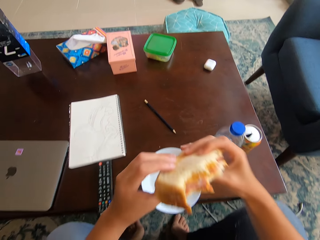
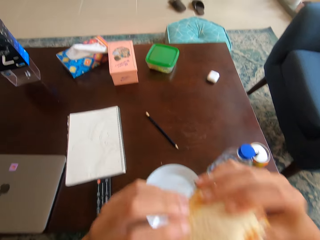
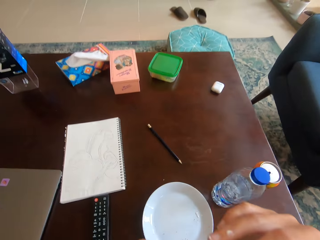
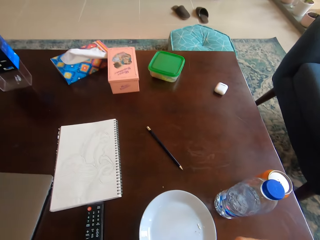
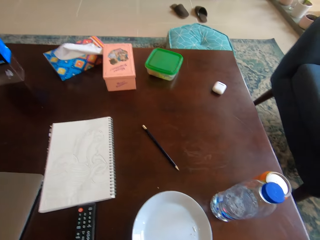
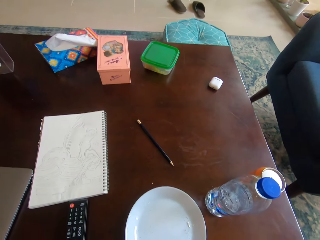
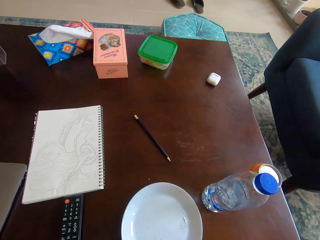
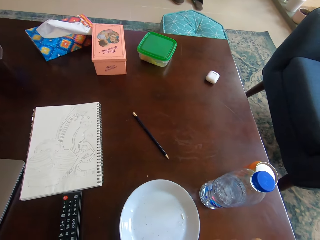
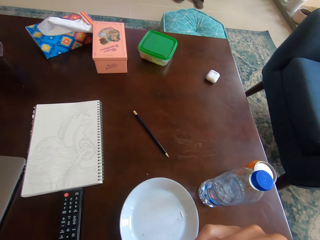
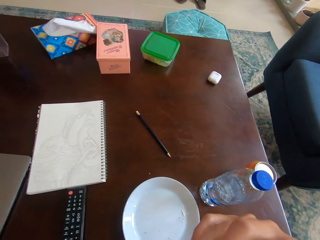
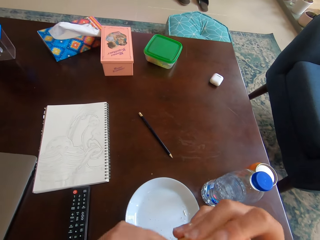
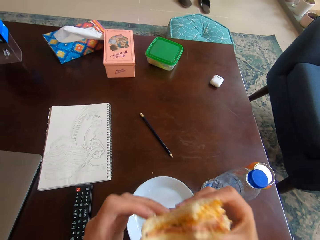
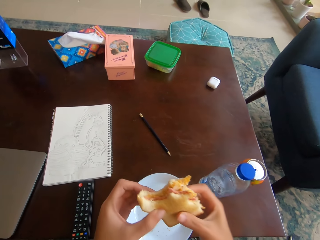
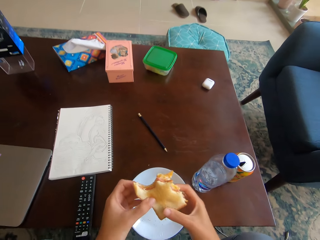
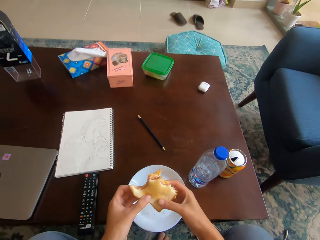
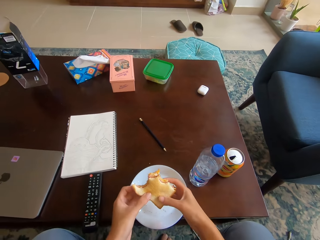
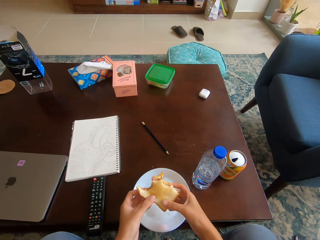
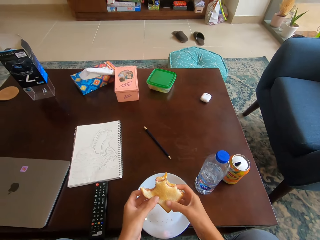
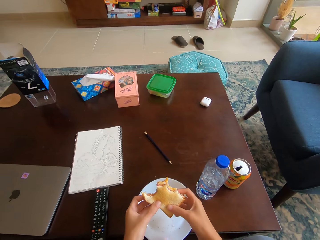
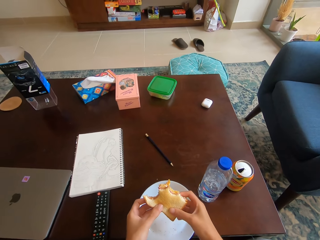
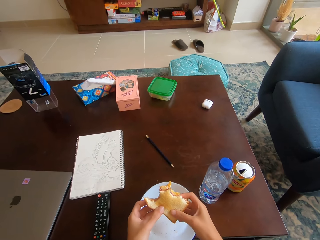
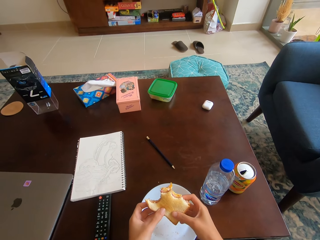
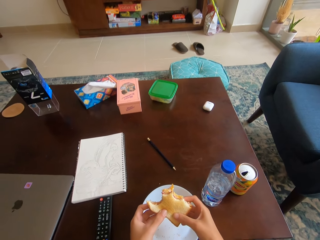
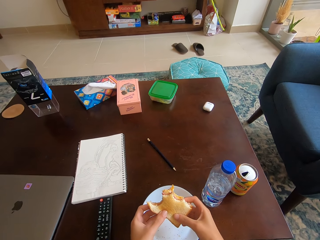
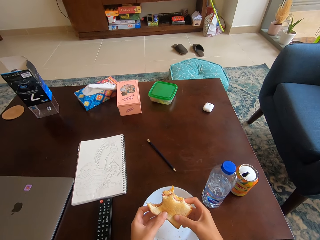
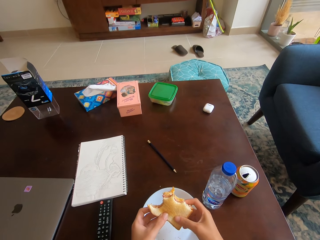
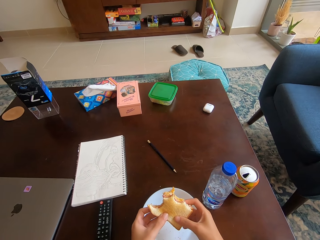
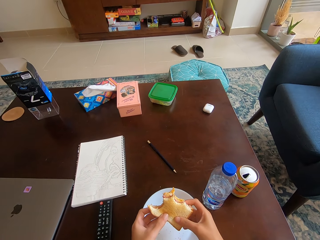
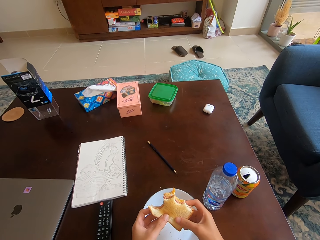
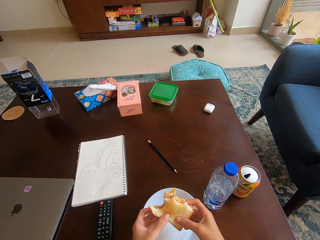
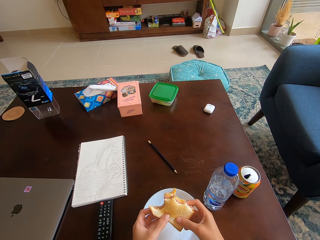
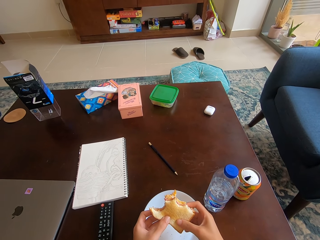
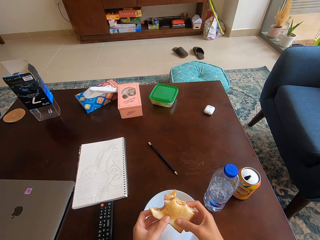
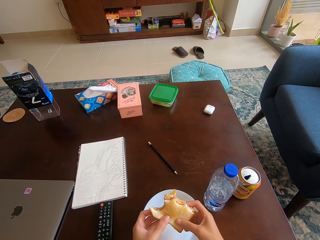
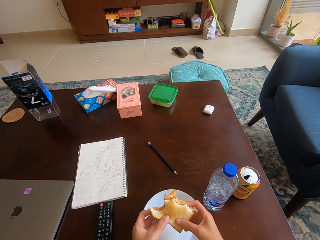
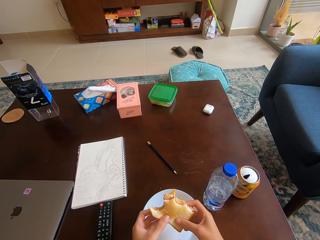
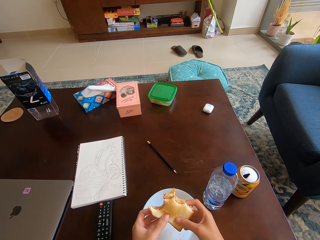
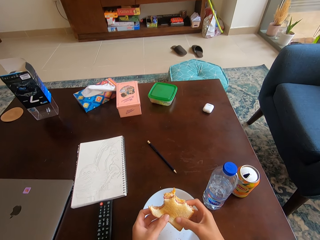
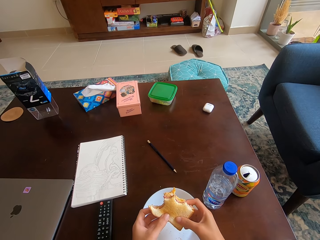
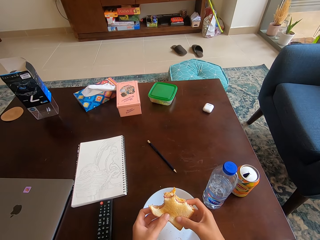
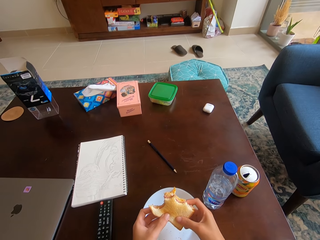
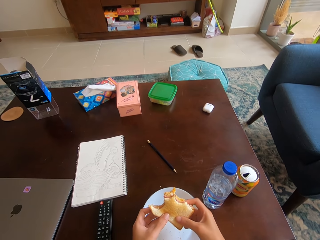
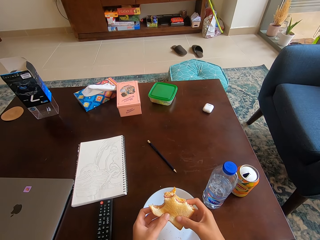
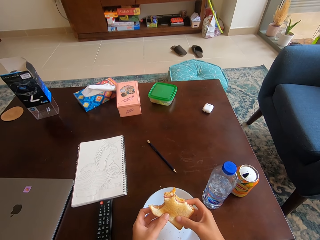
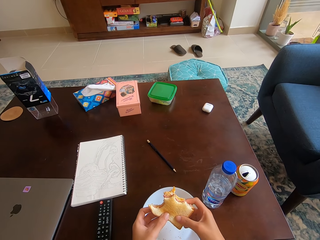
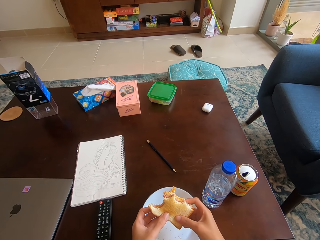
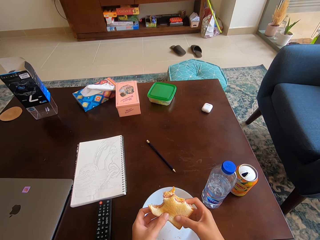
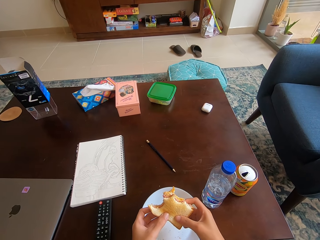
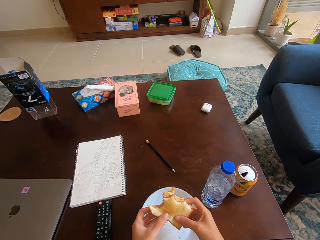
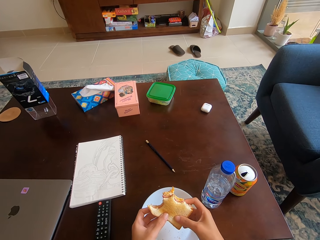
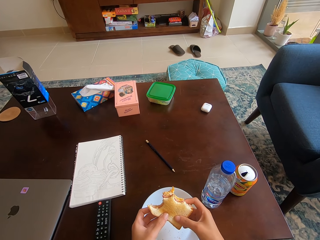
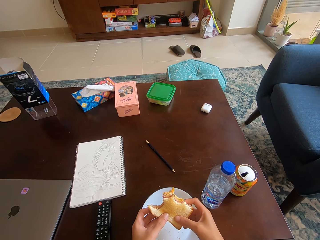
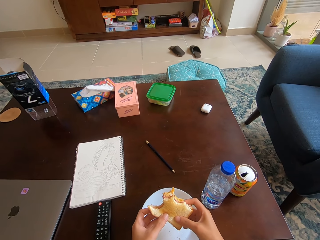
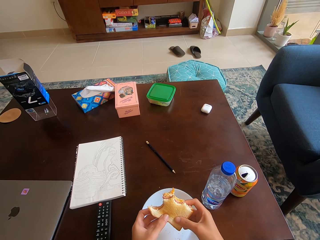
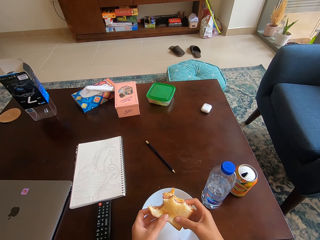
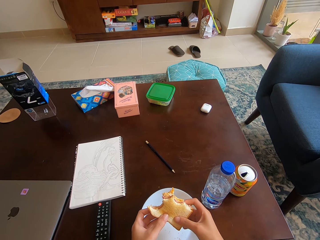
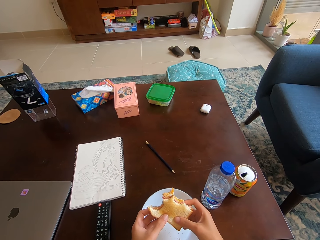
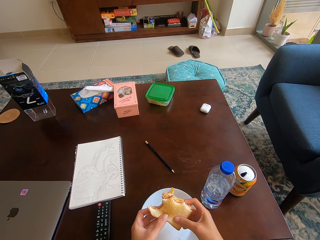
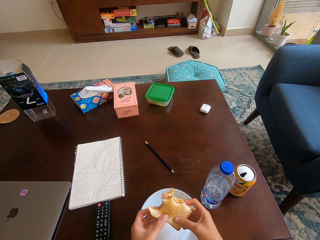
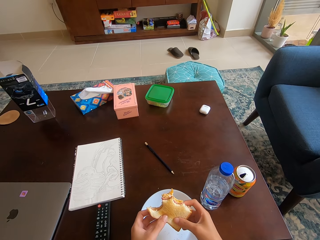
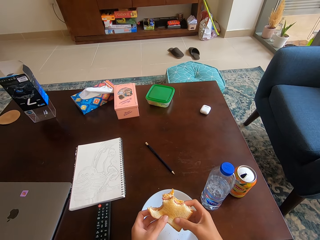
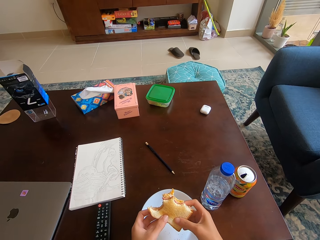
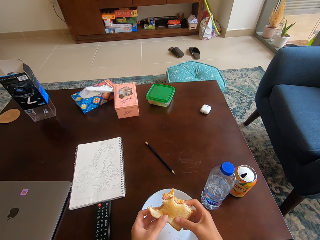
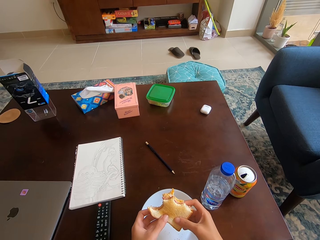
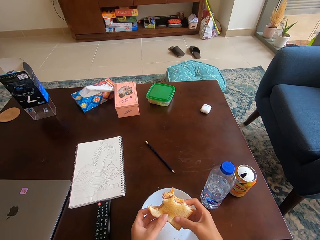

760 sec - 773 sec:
The camera wearer lifts the sandwich or piece of bread towards his mouth with his hands. He bites the piece of bread with his mouth. He holds the sandwich with his hands. He looks around a room.

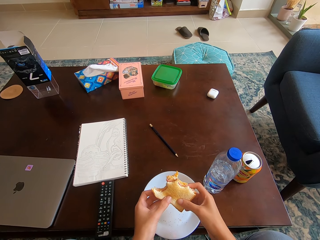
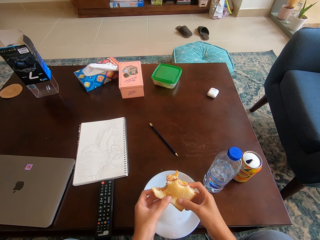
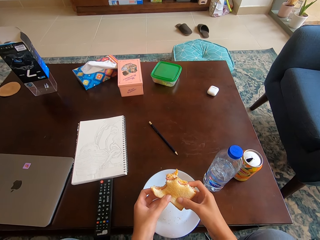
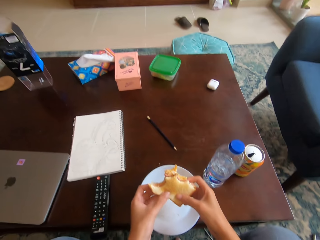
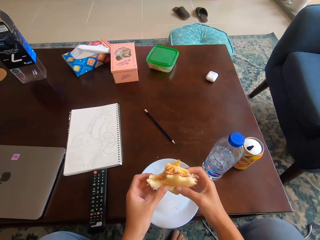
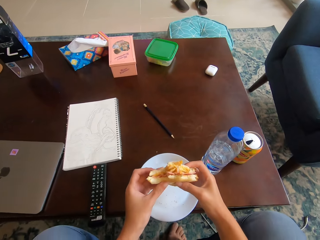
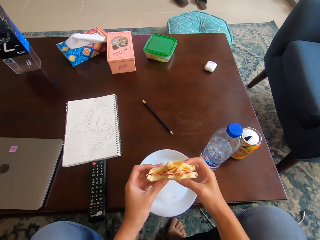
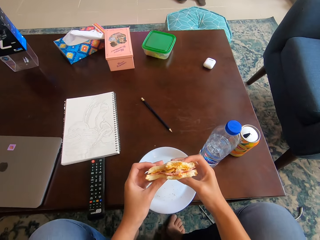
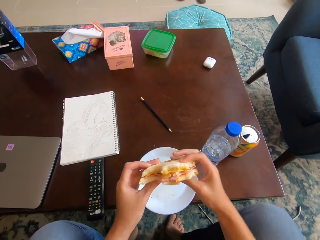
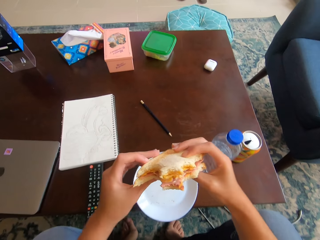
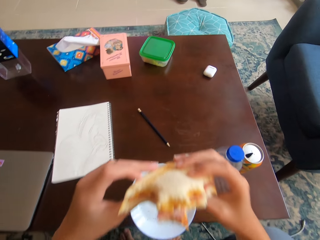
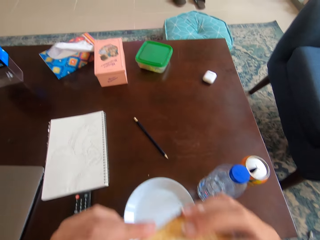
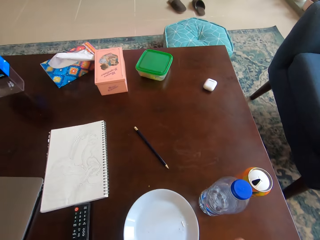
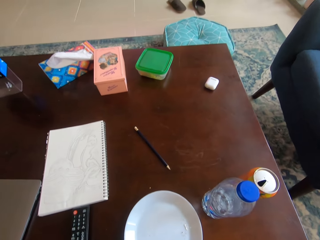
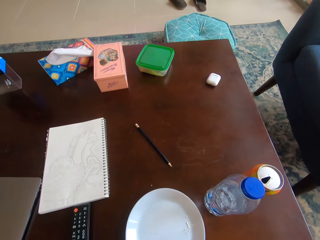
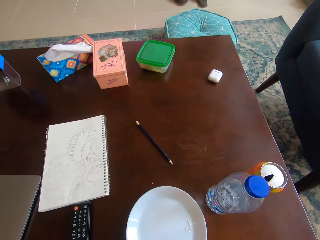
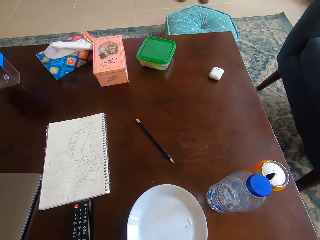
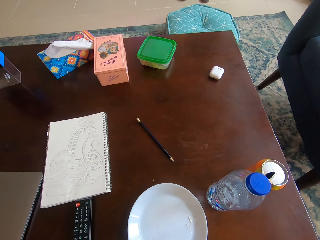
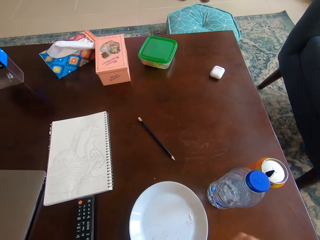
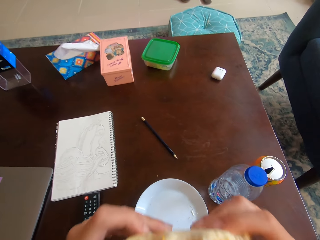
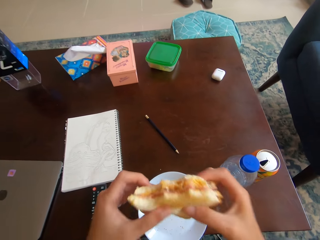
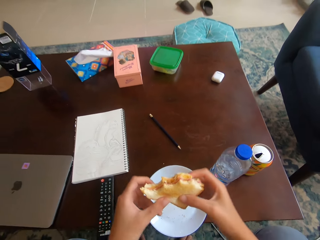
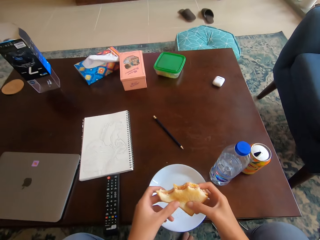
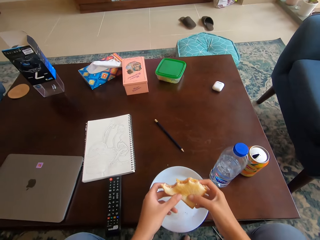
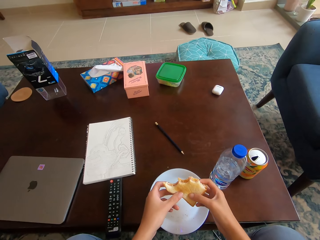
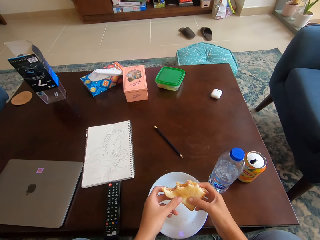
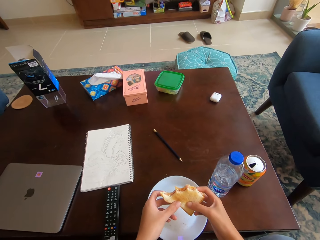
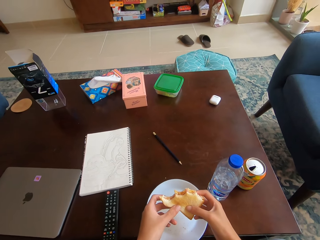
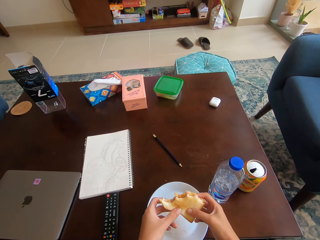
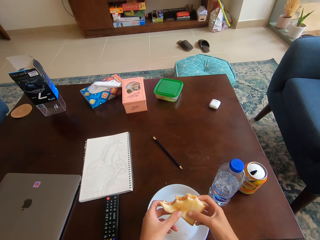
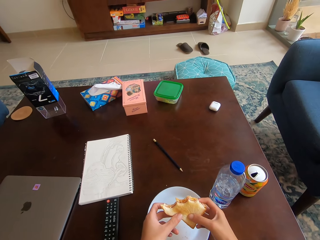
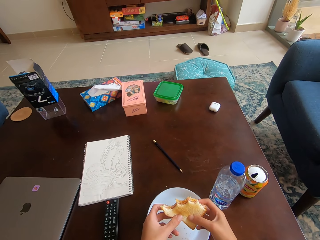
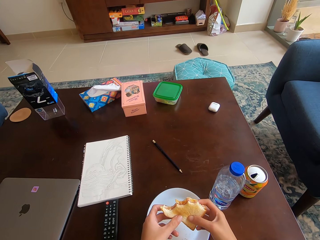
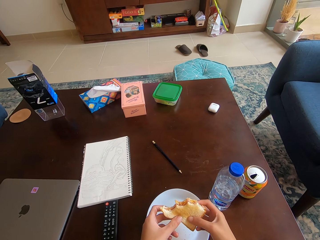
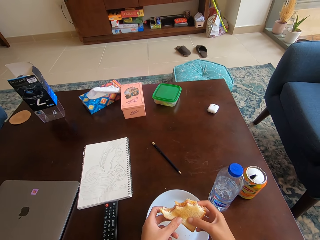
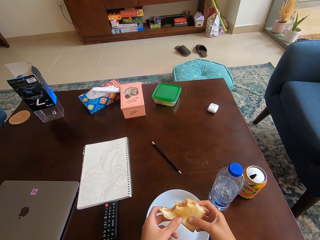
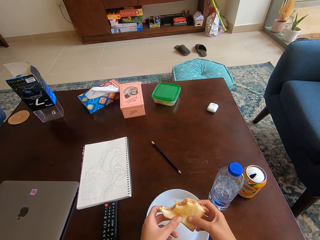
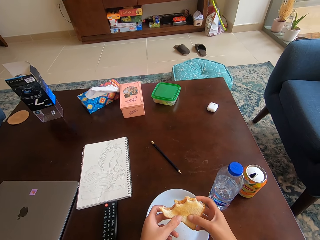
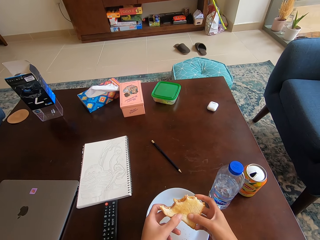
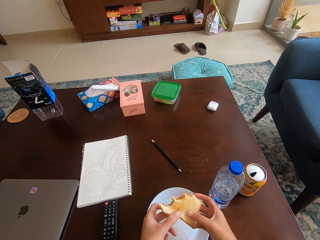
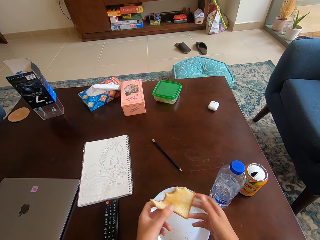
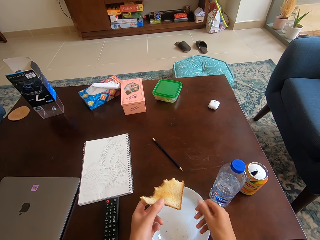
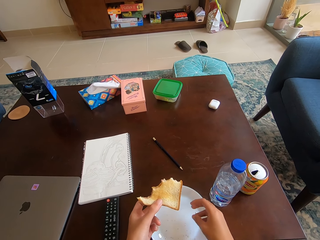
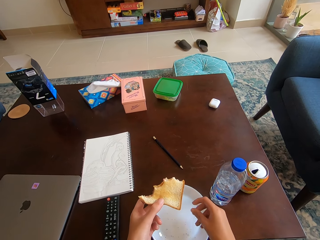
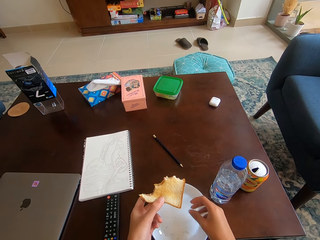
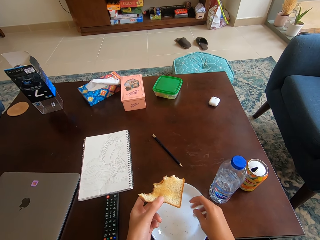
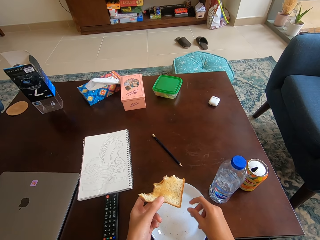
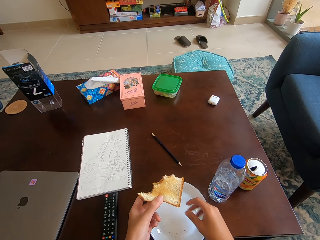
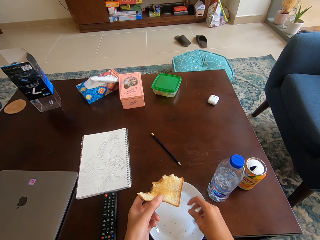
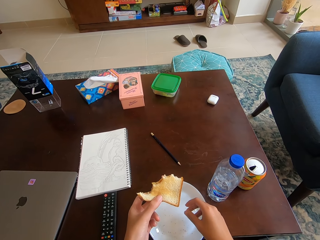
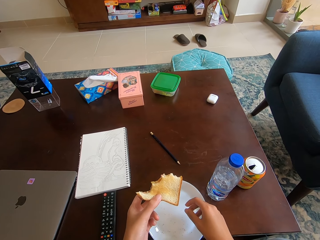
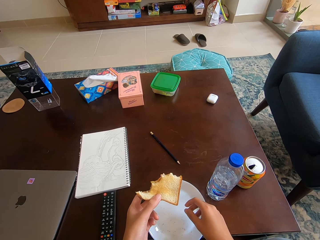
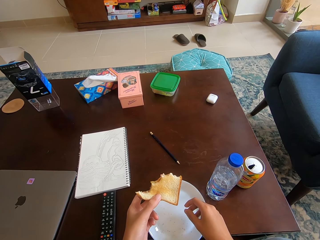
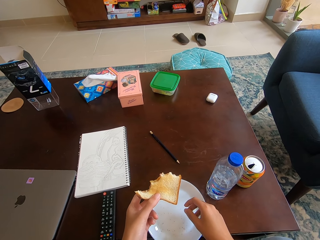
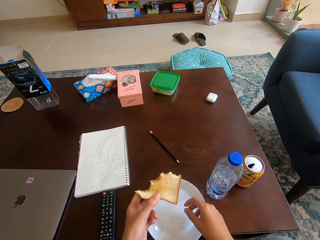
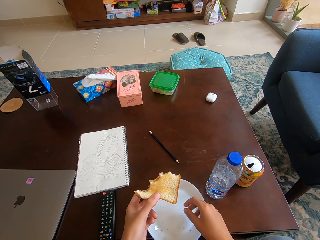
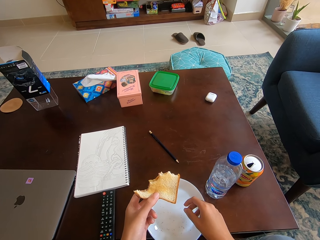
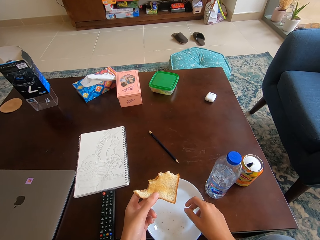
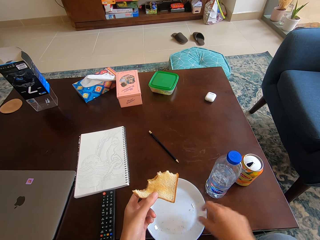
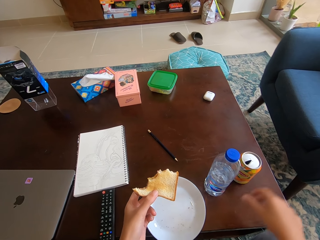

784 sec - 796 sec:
The camera wearer lifts the sandwich towards his mouth with his hands. He bites a piece of bread with the mouth. He holds the sandwich with his hands. He holds the sandwich with his left hand. He dusts the fingers of his right hand. He rubs his fingers together.
